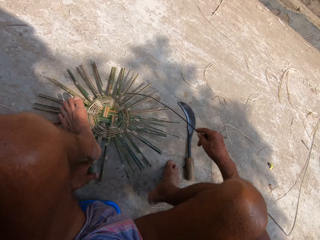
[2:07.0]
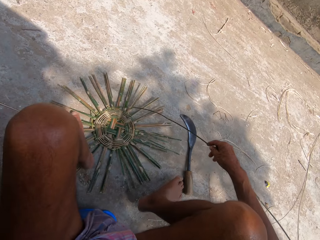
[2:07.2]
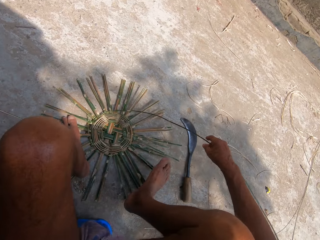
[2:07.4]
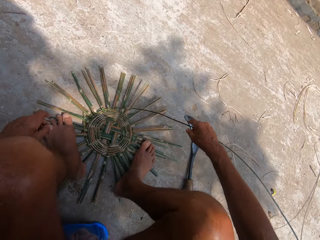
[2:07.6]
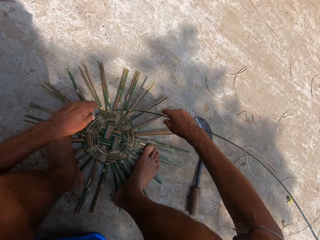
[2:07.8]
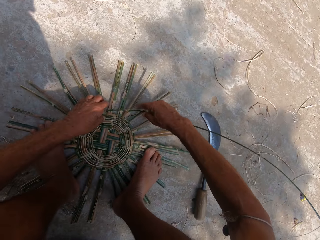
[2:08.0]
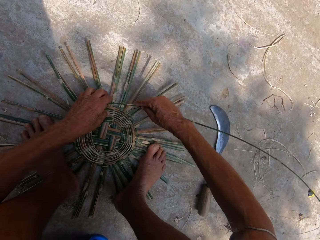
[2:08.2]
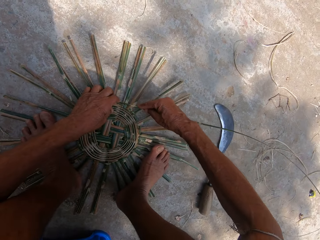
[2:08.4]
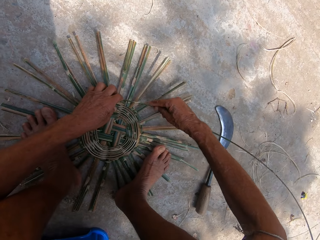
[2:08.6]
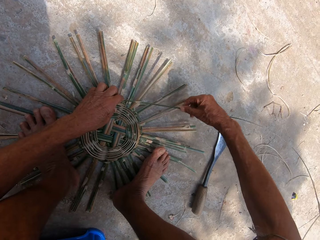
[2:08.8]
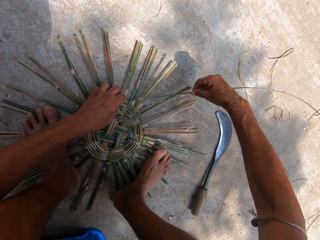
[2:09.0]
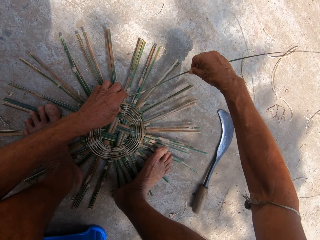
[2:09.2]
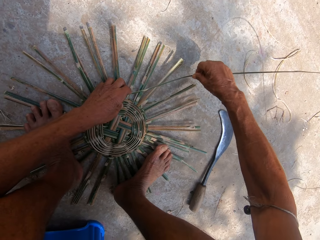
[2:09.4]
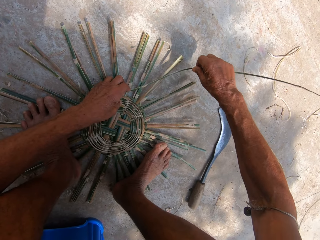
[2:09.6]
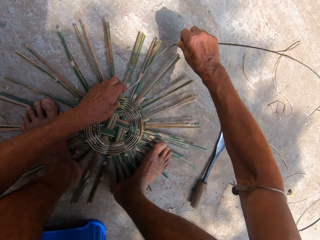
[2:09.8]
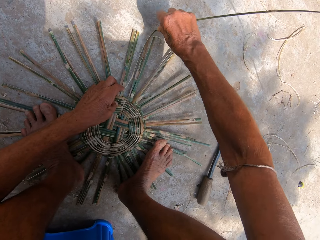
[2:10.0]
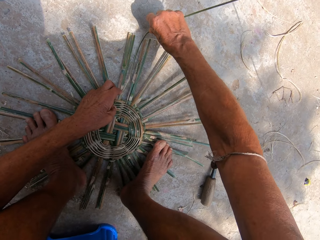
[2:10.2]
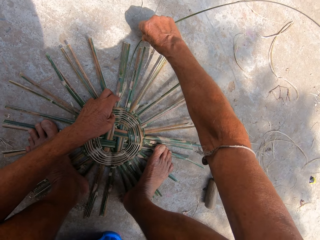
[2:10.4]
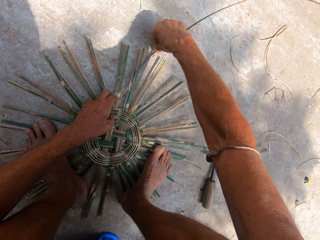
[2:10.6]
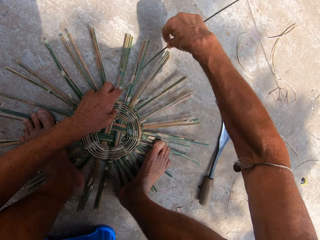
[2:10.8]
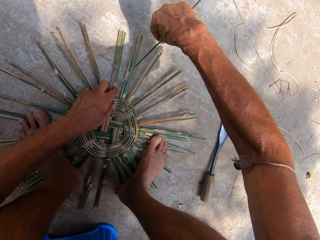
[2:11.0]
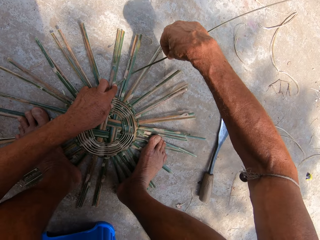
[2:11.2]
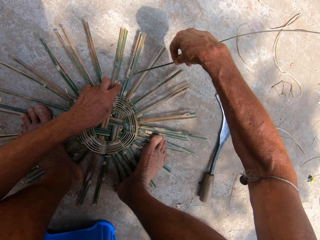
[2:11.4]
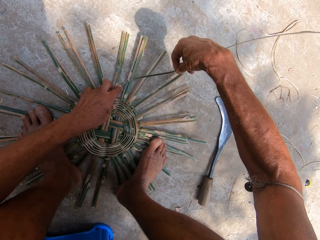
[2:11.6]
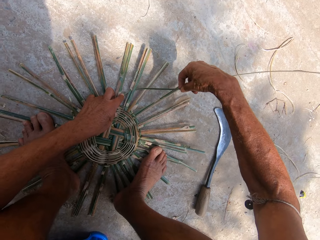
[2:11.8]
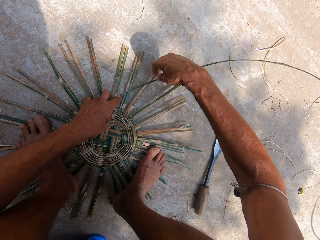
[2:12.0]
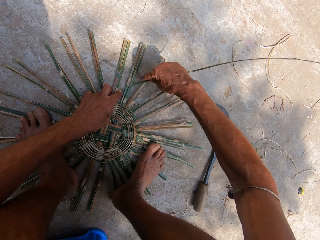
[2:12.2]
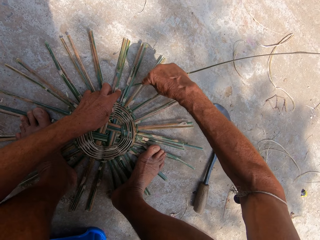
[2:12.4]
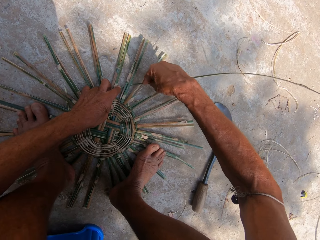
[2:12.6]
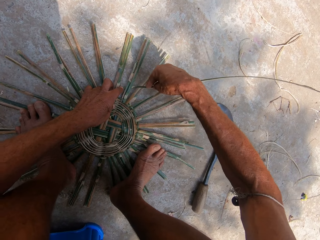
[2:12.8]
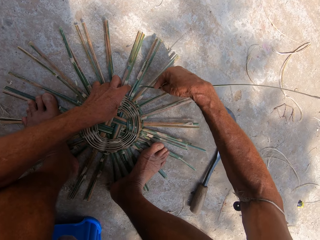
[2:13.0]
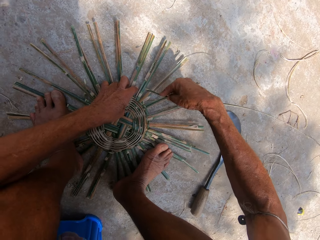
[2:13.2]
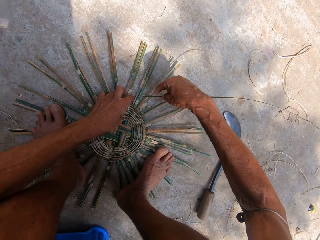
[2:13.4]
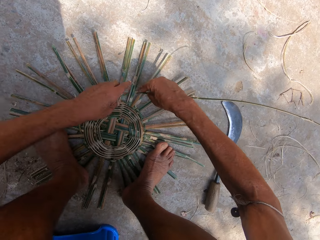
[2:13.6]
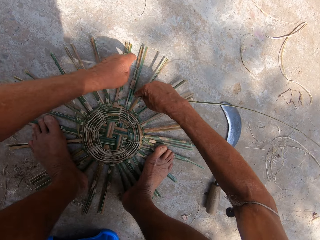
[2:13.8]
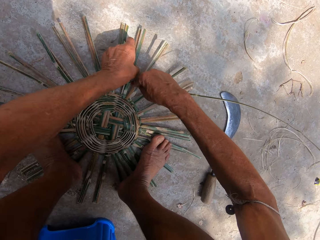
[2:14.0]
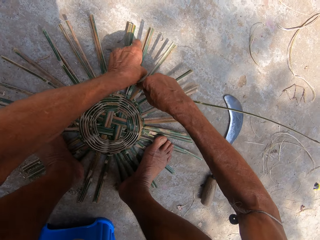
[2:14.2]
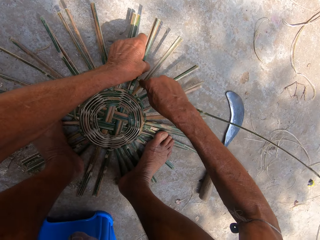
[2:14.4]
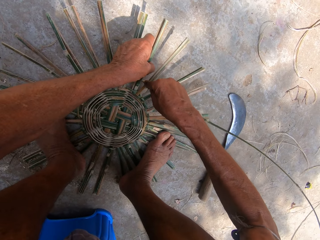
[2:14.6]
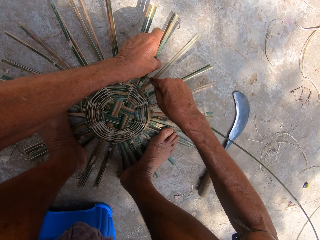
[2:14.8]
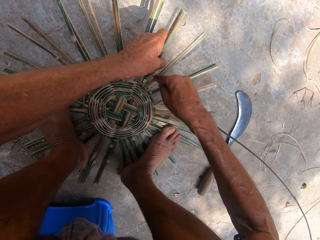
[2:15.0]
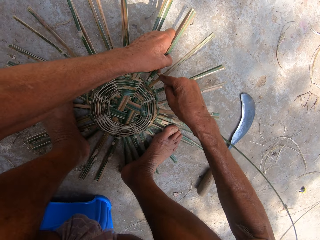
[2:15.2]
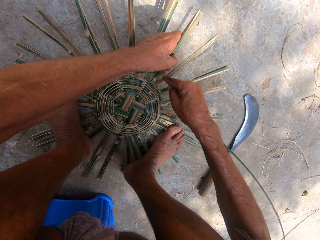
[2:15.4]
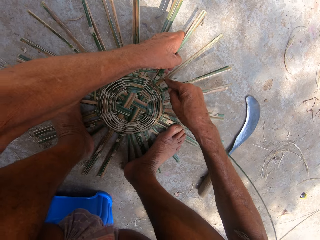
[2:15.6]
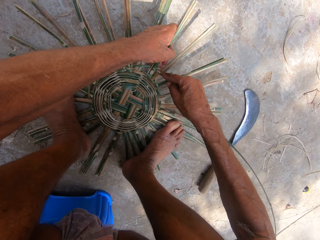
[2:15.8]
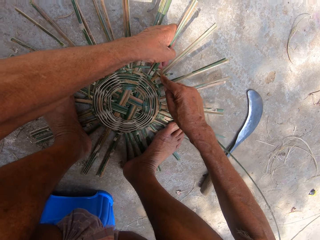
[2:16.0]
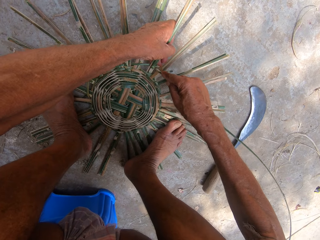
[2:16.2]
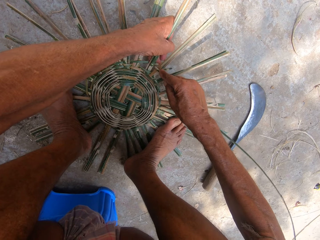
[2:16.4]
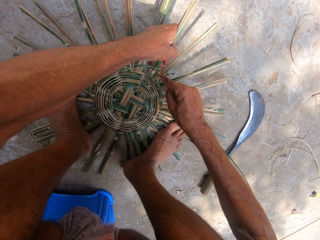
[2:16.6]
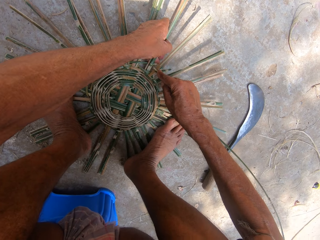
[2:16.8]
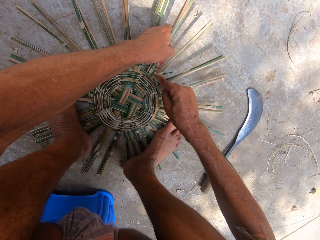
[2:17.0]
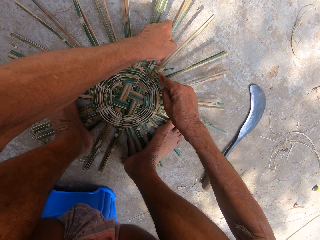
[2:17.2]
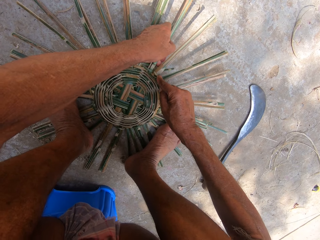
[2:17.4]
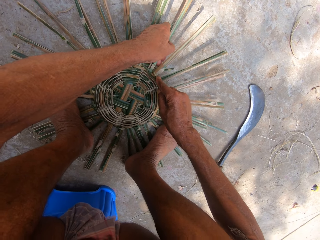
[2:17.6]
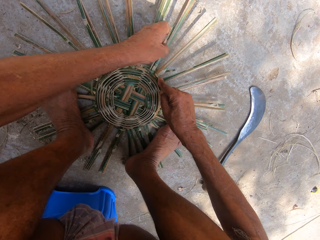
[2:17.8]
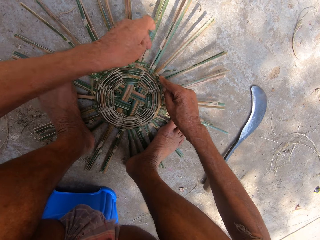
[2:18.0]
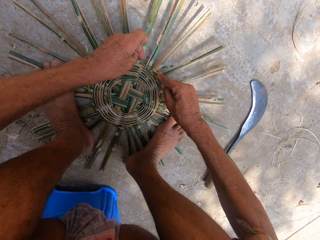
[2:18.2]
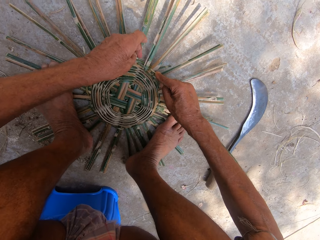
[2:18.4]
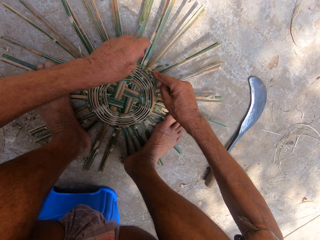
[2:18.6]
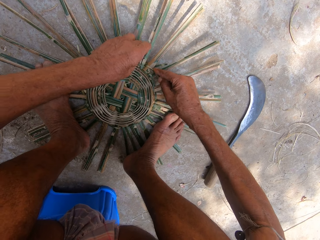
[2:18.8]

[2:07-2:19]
The camera wearer adjusts both legs on the basket frame on the ground. They weave the basket frame on the ground with the bamboo strip in both hands. They make something.

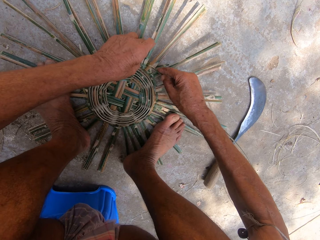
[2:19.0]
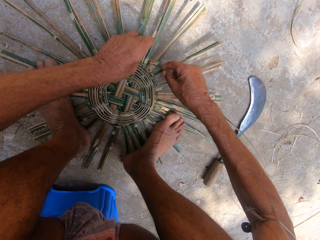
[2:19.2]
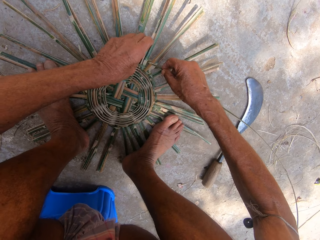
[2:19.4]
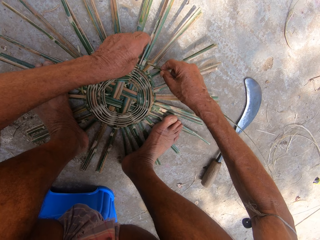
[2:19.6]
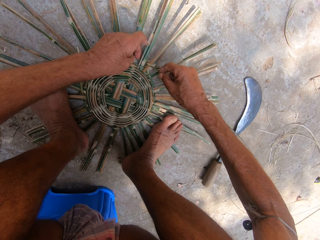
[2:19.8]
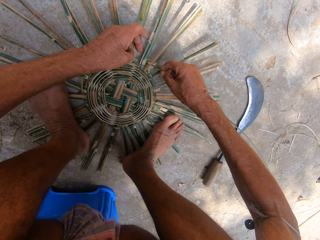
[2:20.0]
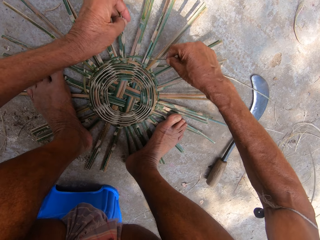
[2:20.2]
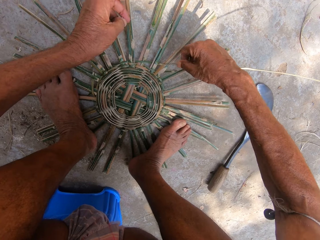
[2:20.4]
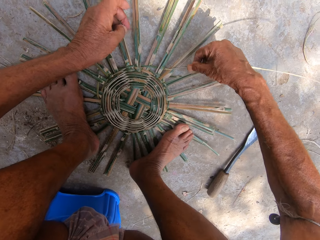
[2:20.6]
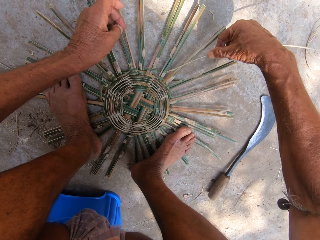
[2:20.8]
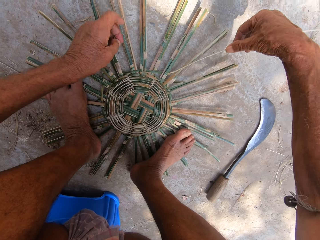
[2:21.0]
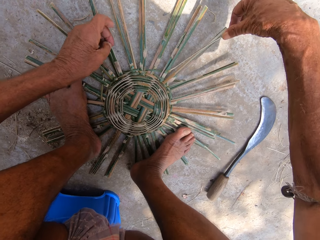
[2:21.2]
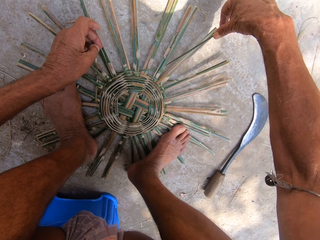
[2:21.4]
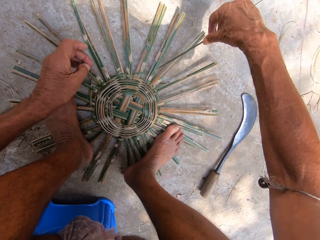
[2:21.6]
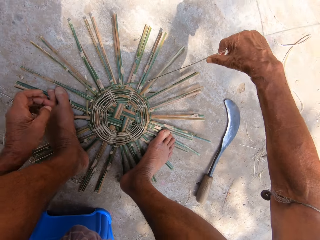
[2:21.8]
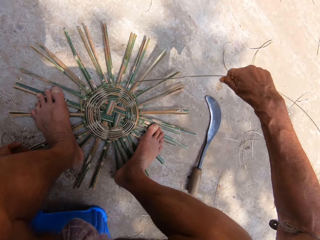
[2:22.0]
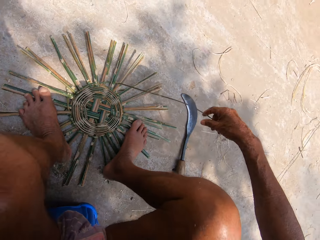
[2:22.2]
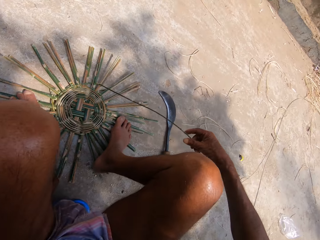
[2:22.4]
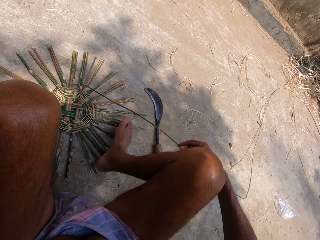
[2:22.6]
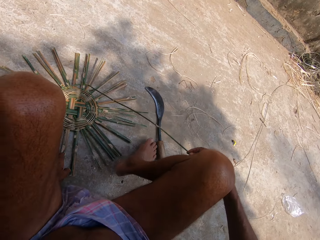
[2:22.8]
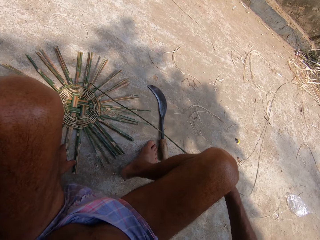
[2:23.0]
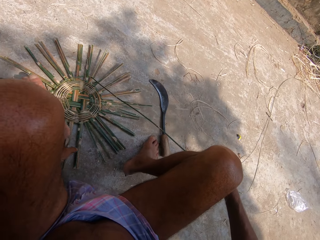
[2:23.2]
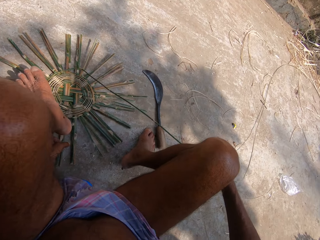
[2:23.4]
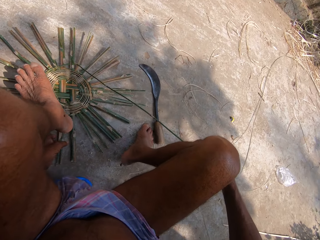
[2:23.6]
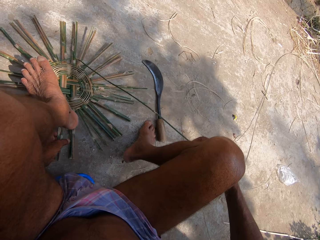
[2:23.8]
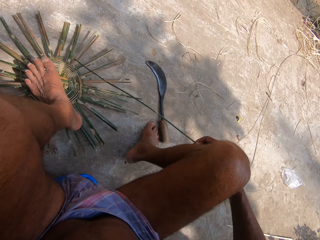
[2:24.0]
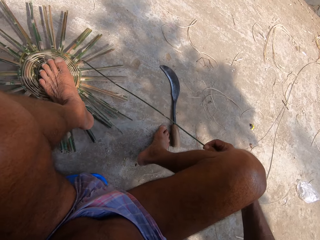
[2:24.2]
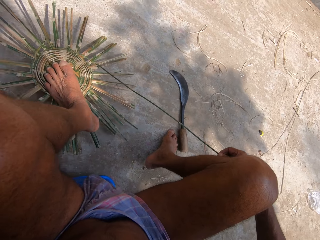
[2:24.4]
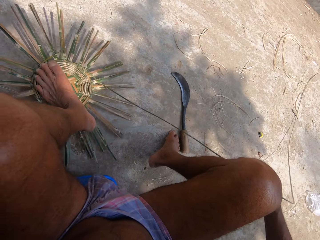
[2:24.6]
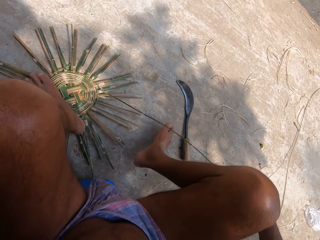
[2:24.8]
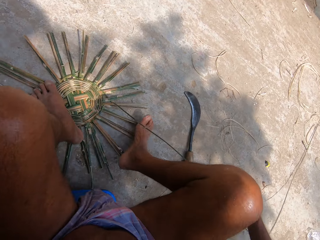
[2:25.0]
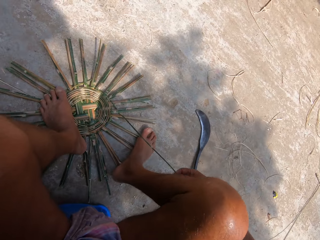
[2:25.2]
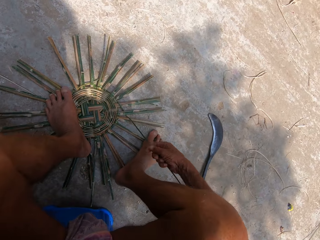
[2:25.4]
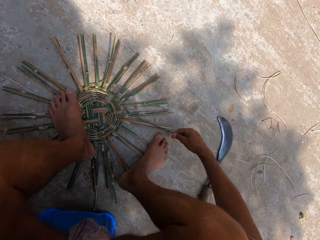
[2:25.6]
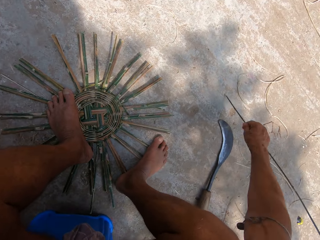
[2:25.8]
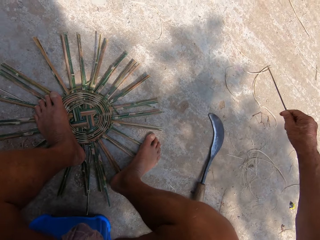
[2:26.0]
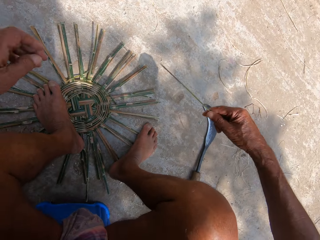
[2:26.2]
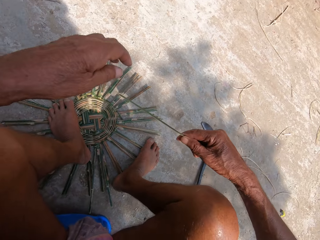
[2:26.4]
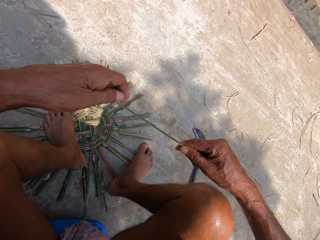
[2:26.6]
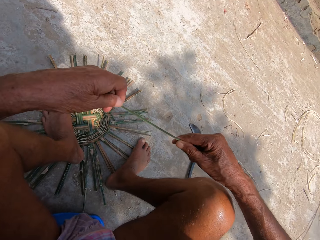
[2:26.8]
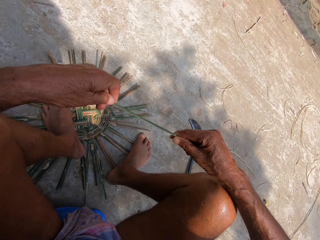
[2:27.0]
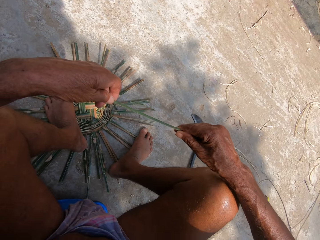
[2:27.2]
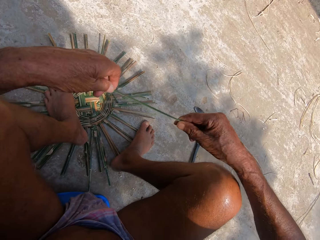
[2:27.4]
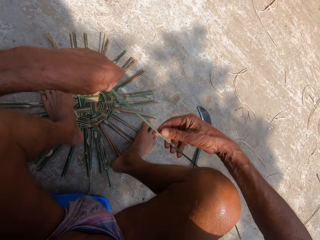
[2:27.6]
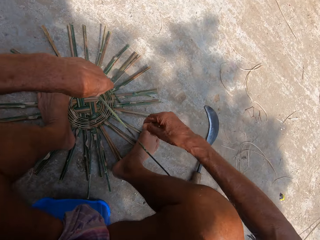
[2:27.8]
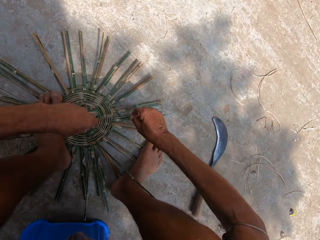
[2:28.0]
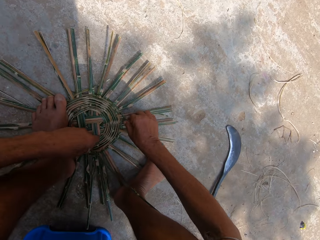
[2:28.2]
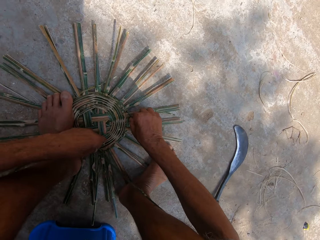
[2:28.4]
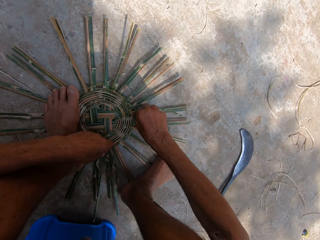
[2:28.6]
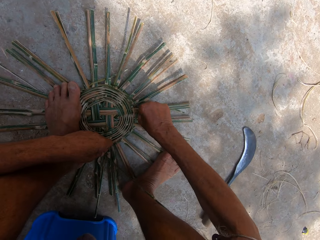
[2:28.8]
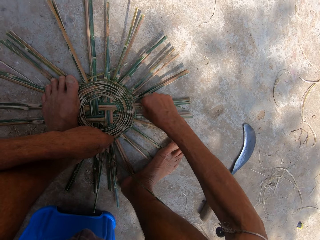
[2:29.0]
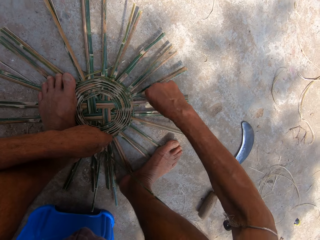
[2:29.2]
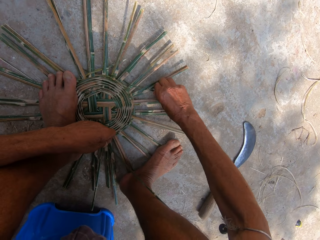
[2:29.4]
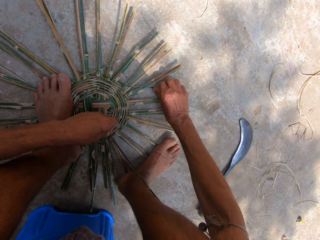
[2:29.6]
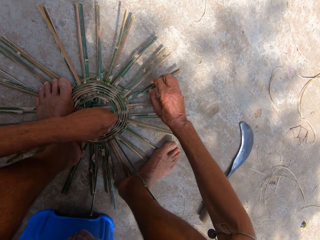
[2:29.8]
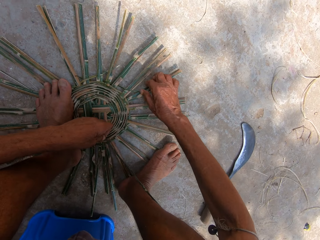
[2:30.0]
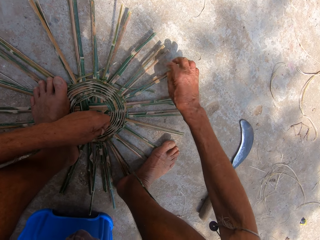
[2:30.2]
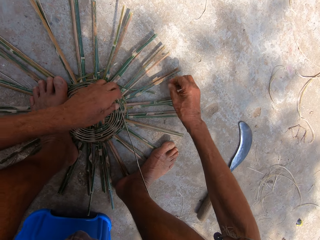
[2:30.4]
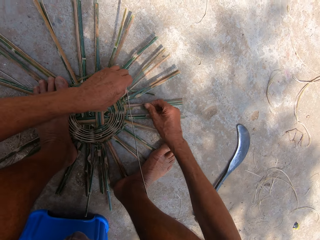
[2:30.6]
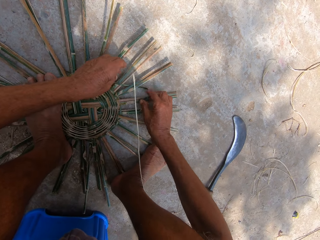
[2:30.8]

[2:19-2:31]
The camera wearer adjusts the basket frame on the ground with his left hand. He moves something. He adjusts both legs on the basket frame on the ground. He pulls the bamboo strip from the basket frame on the ground with his right hand. He cuts the sisal. He adjusts the bamboo strip with both hands. He holds the sisal. He adjusts a piece of the bamboo strip on the basket frame on the ground with his right hand. He places the bamboo strip in his right hand on the basket frame on the ground.
